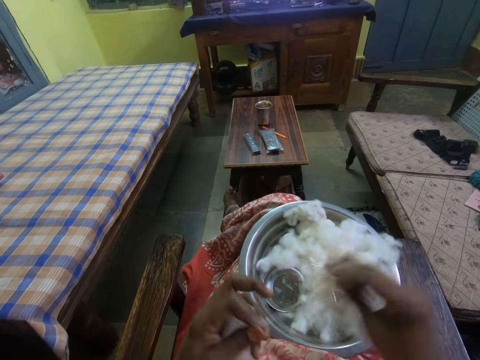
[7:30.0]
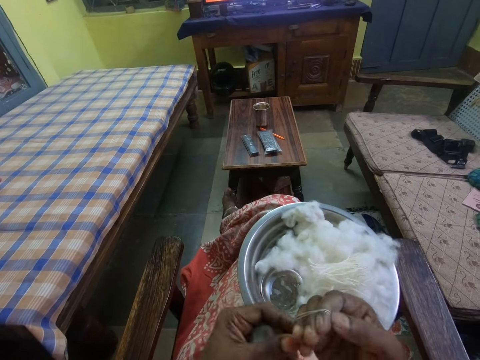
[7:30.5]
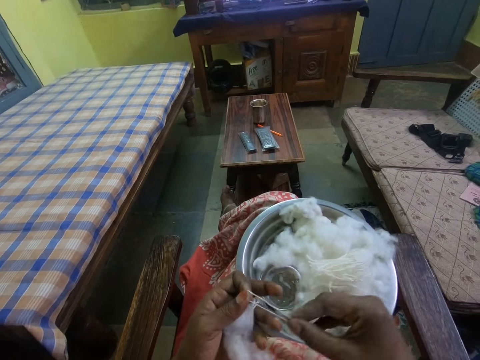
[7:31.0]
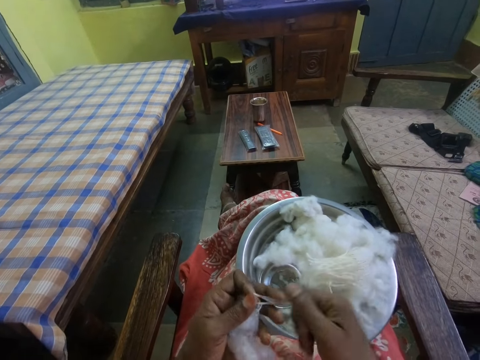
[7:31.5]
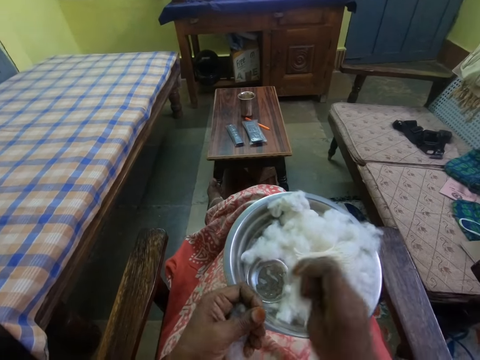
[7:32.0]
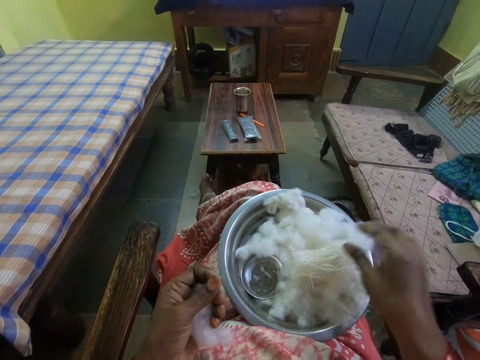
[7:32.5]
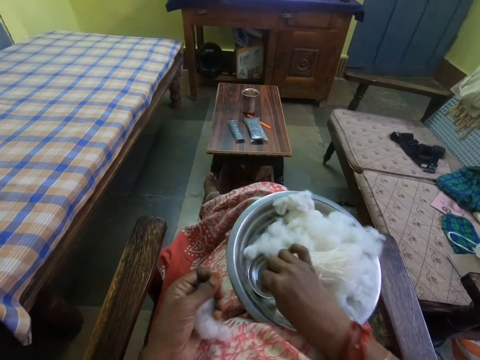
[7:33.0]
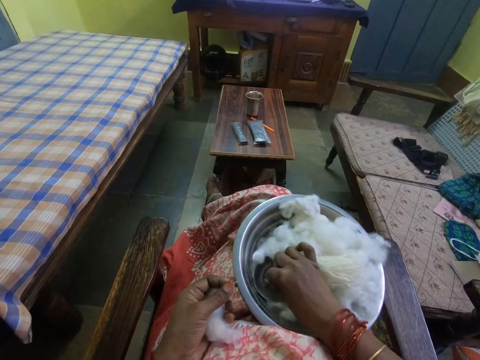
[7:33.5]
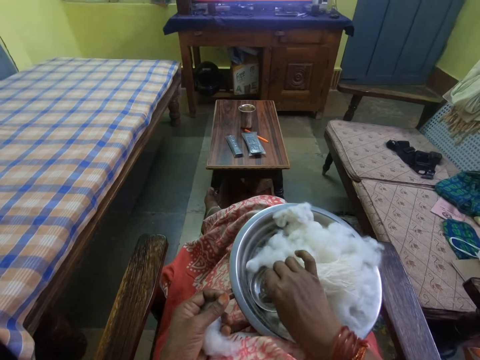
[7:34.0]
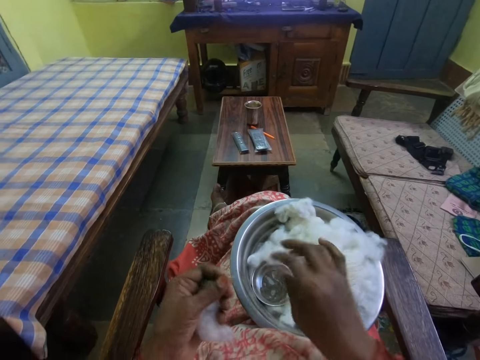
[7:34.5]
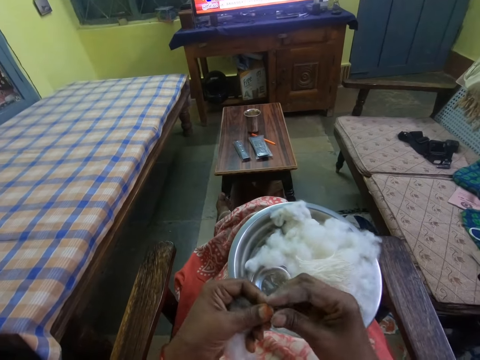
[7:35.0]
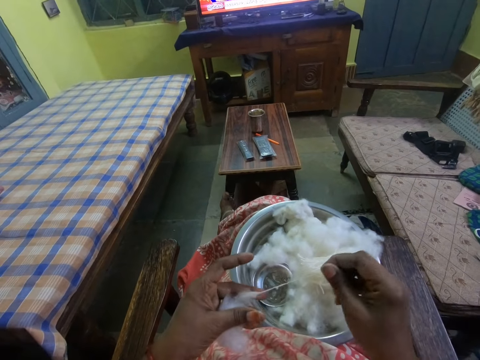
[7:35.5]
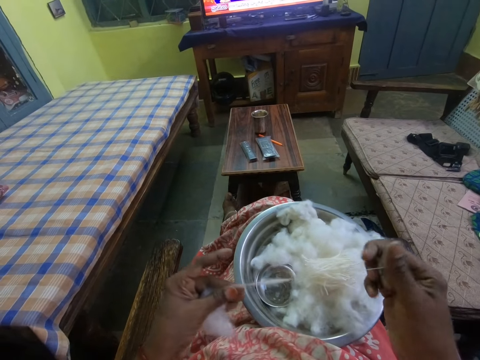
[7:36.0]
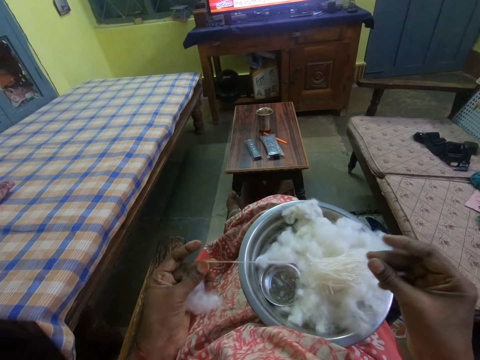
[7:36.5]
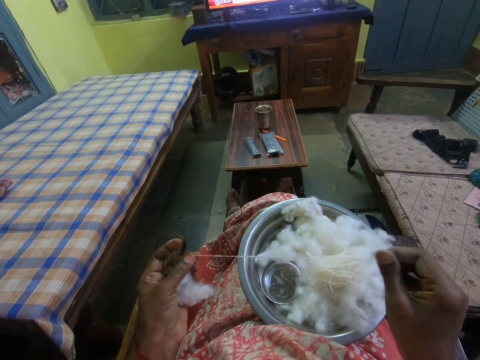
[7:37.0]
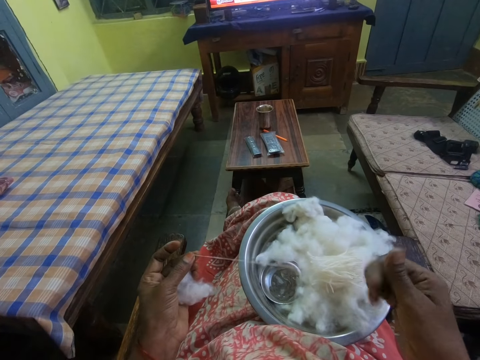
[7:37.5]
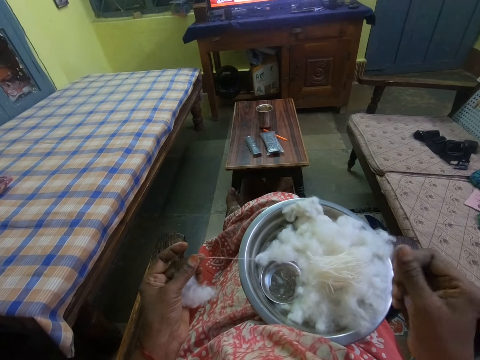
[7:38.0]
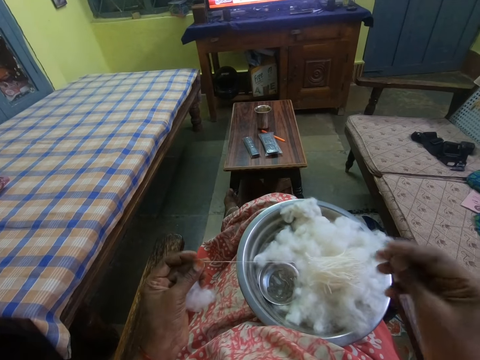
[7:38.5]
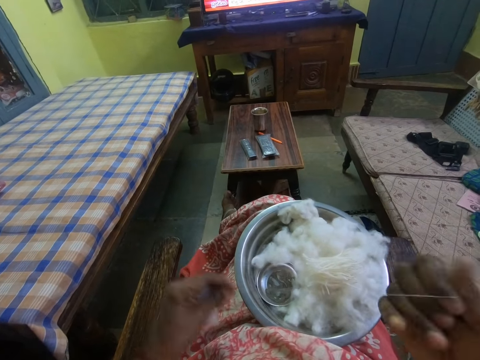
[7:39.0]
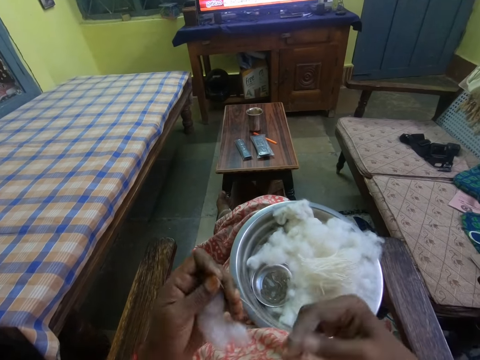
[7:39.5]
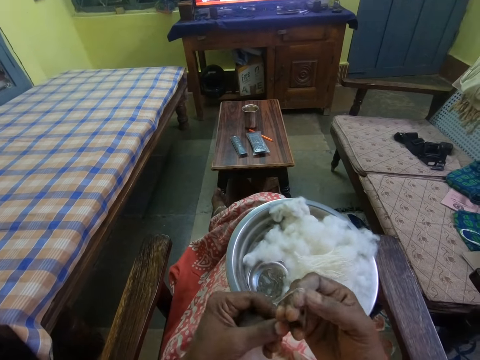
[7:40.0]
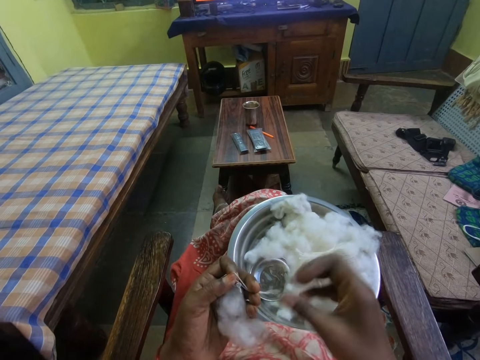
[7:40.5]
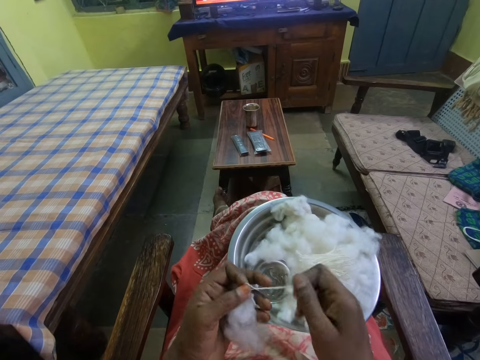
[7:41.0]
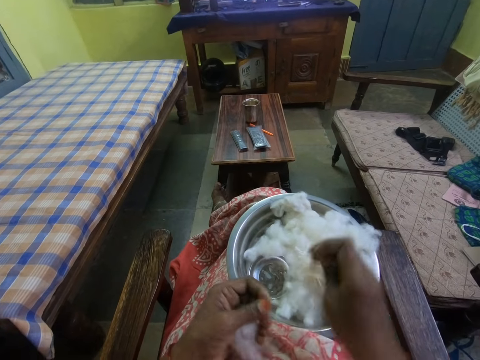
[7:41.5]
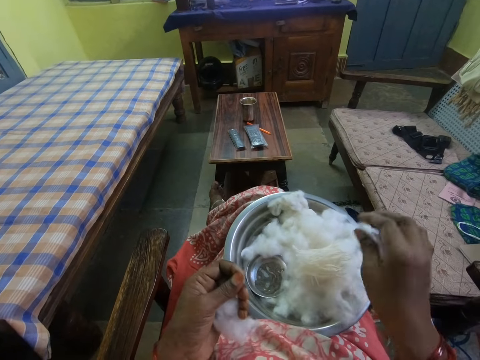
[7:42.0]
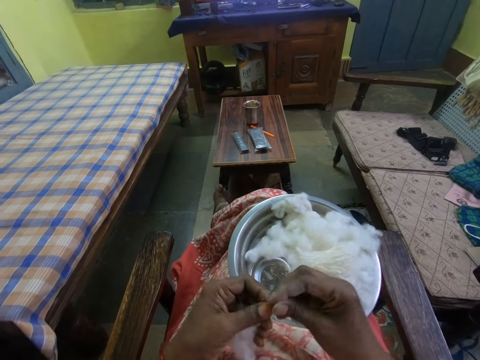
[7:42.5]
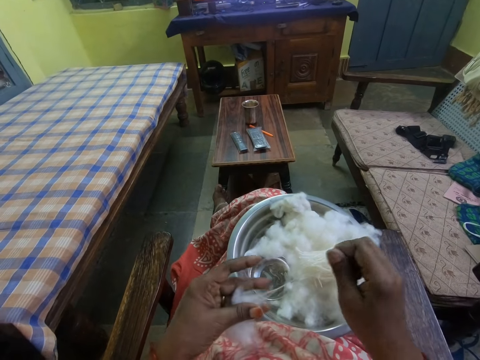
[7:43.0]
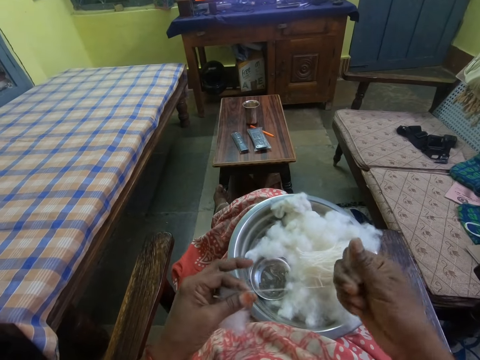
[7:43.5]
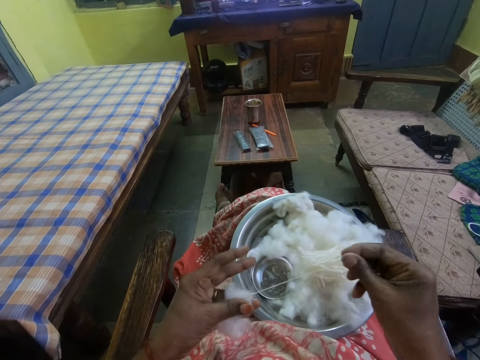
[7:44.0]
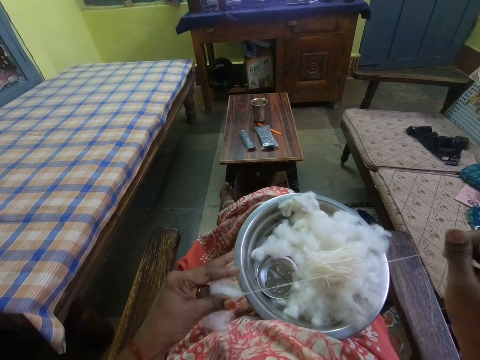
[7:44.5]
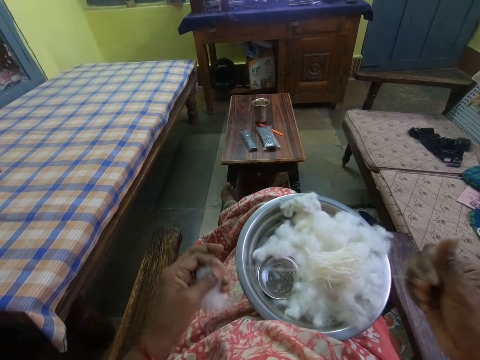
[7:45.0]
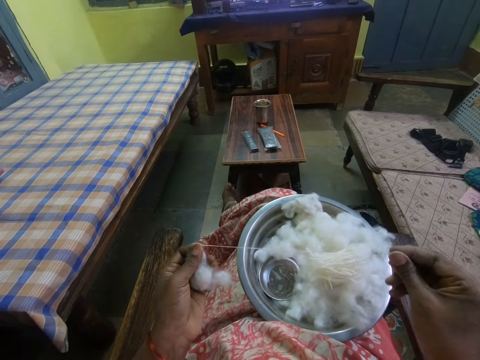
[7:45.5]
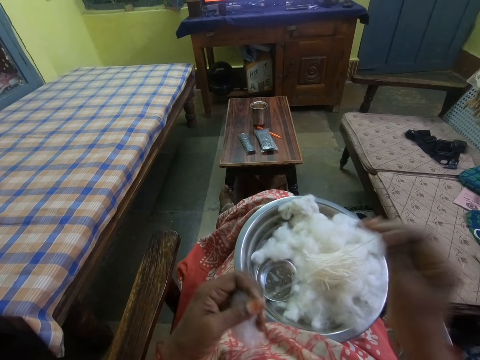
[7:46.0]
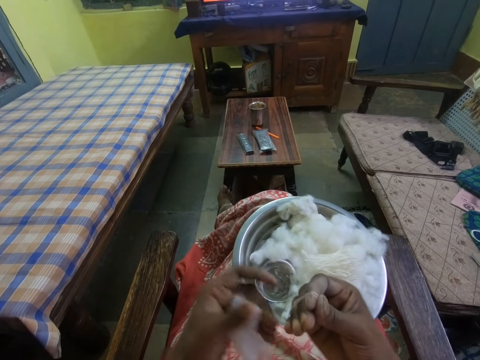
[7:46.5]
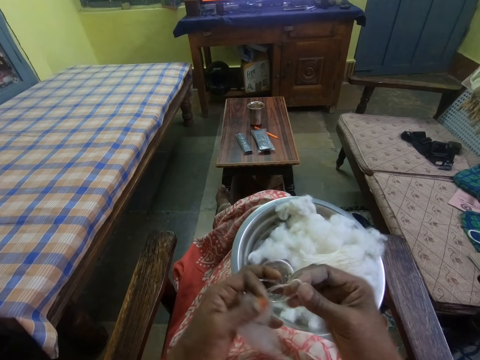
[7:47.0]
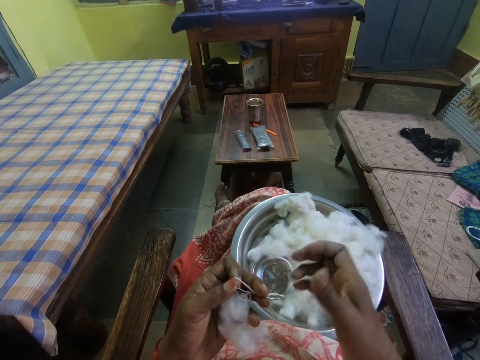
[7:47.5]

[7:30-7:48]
The camera wearer straightens a piece of cotton and coils the cotton on her hand. She puts the cotton in a bowl and dips the finger in water. She pulls the cotton and straightens the cotton. She coils the cotton on her hand and puts the cotton in the bowl. She pulls the cotton and straightens the cotton. She coils the cotton on her hand.

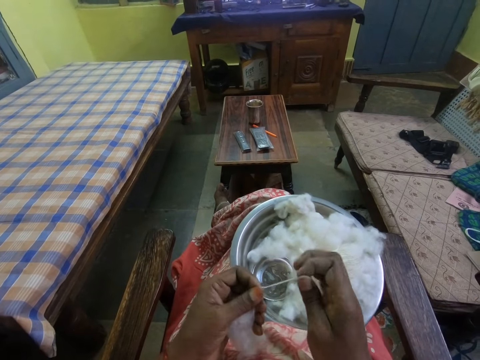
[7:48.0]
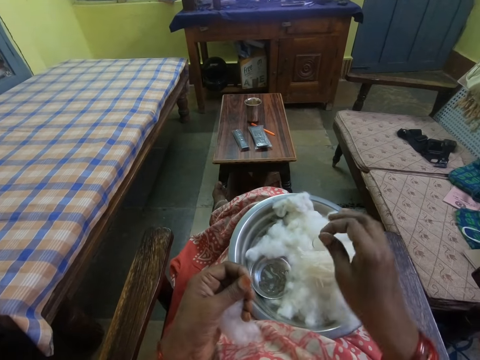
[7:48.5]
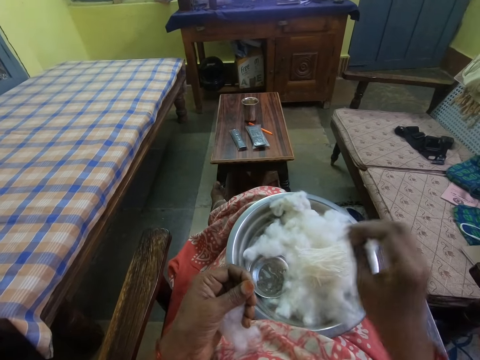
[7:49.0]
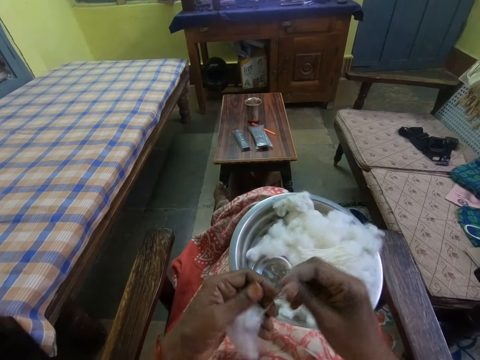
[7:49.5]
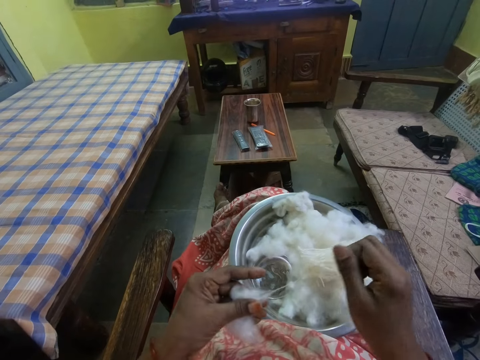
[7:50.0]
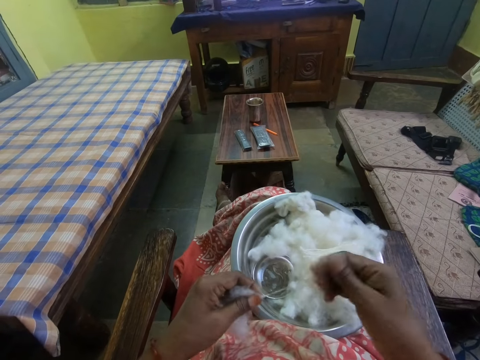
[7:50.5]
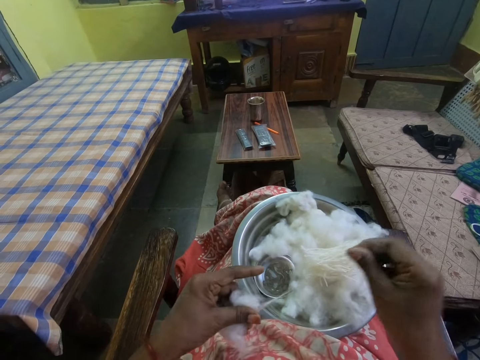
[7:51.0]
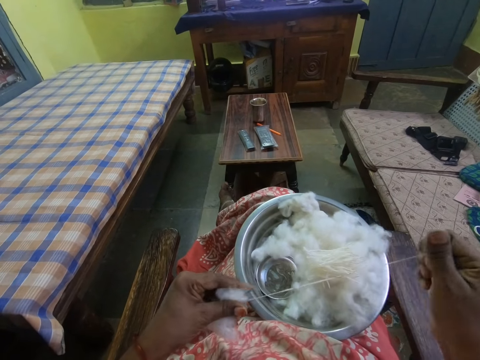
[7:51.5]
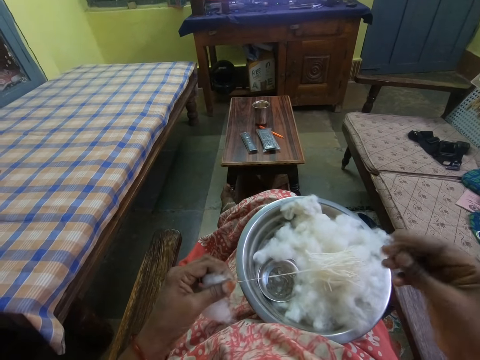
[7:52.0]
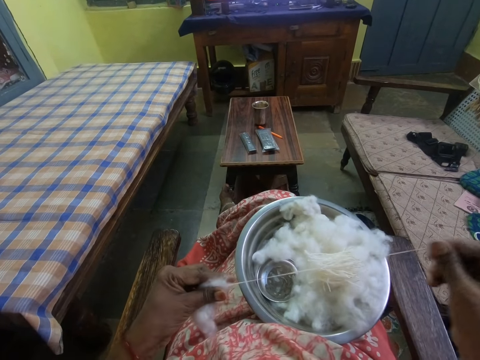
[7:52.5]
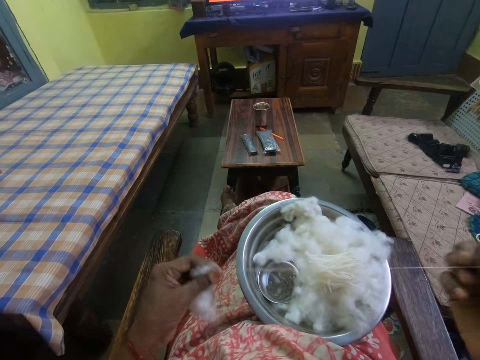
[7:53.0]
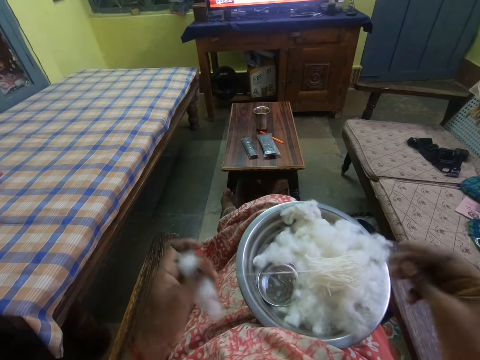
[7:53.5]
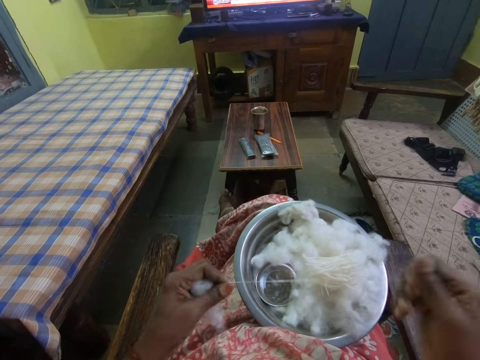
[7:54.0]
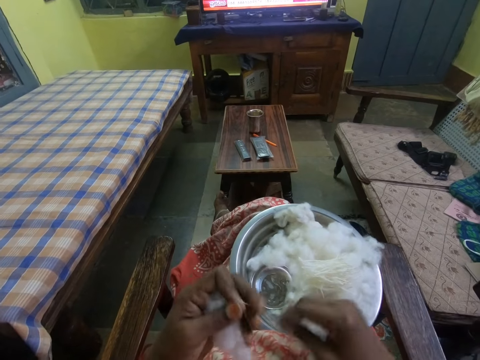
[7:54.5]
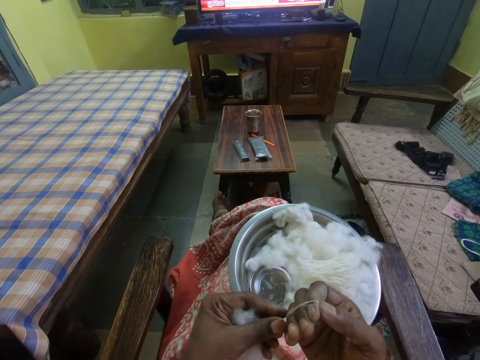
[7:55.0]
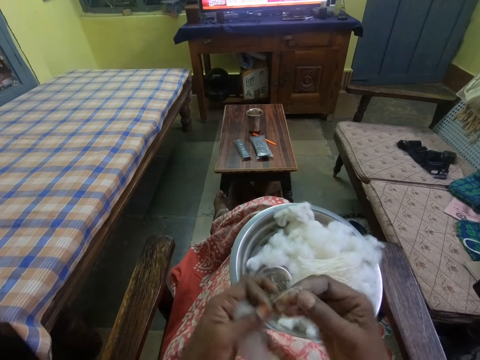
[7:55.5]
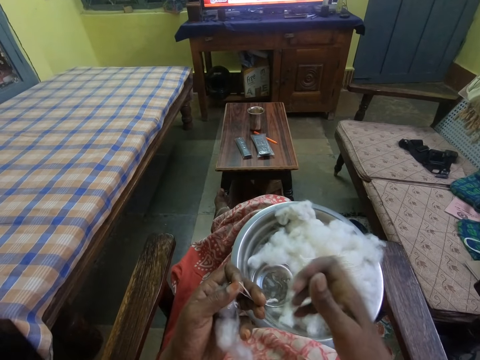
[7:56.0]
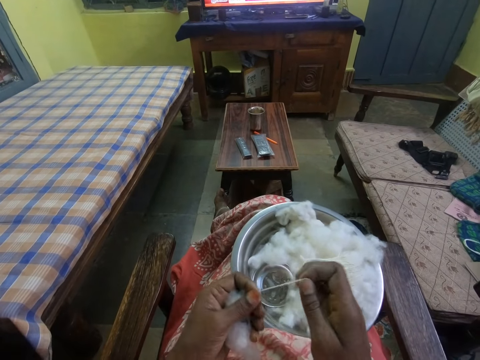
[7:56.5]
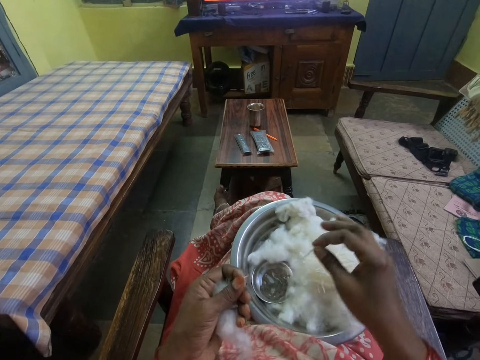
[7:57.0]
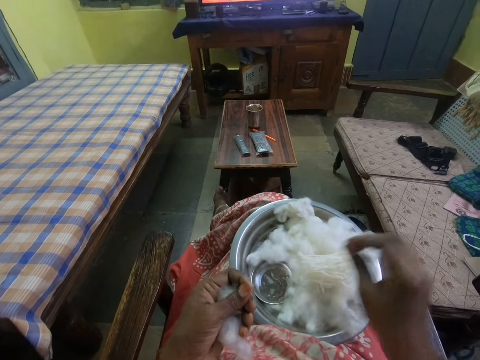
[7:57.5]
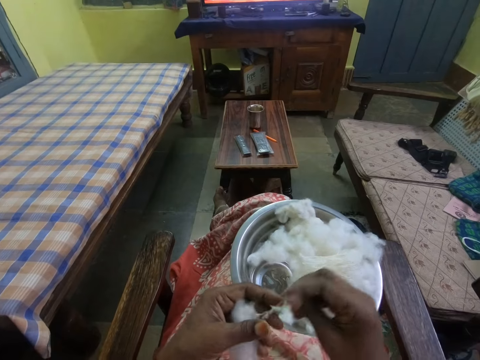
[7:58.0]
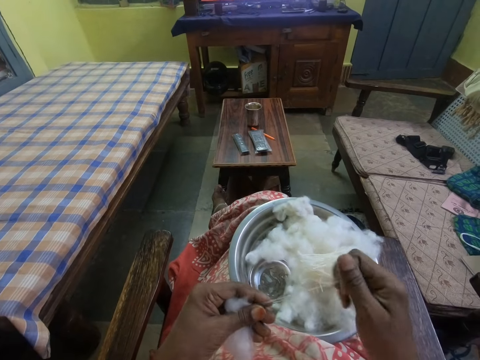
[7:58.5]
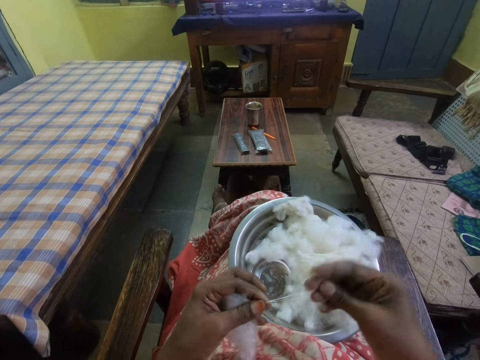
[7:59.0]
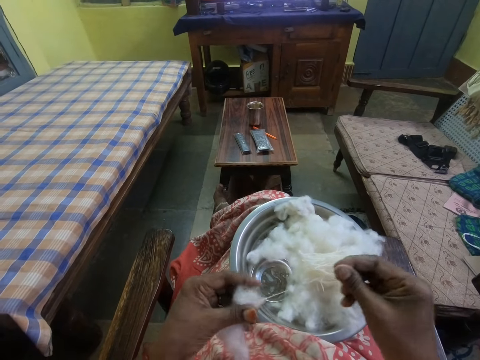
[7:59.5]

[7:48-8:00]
The camera wearer puts a piece of cotton in a bowl. She pulls the cotton and straightens the cotton. She coils the cotton on her hand and puts the cotton in the bowl. She pulls the cotton and straightens the cotton.
